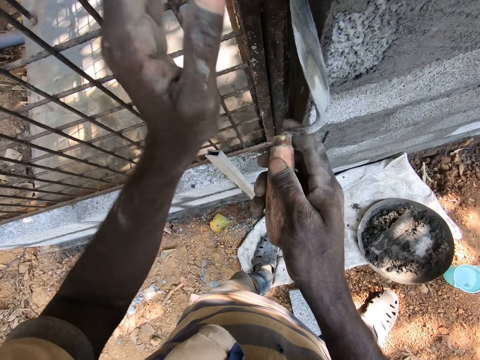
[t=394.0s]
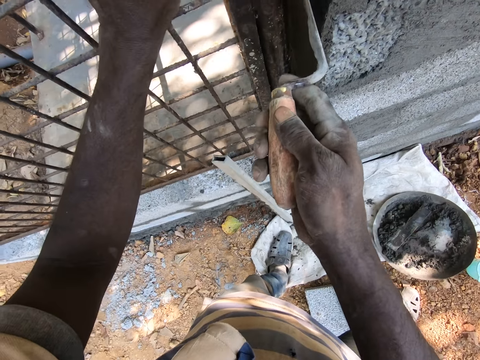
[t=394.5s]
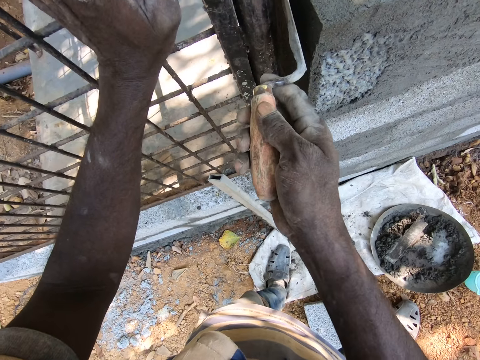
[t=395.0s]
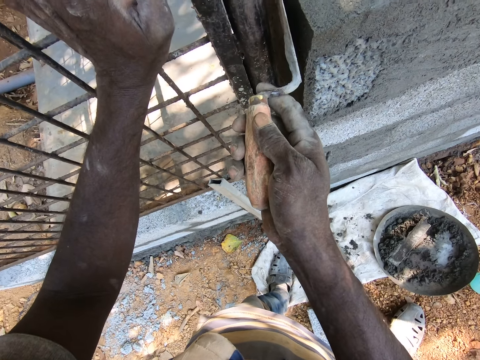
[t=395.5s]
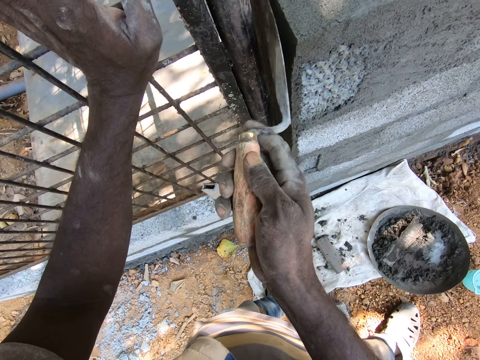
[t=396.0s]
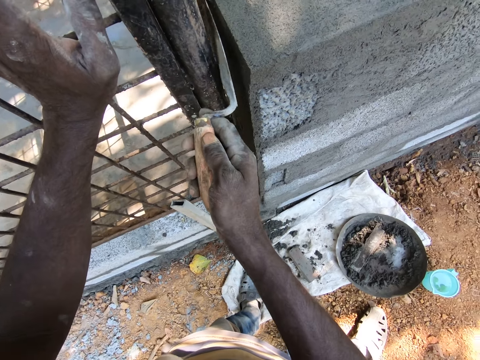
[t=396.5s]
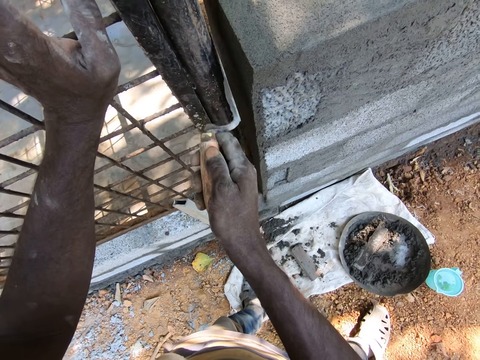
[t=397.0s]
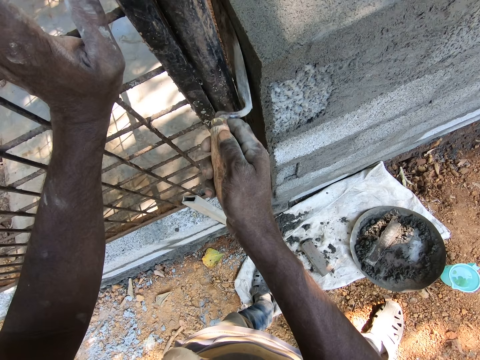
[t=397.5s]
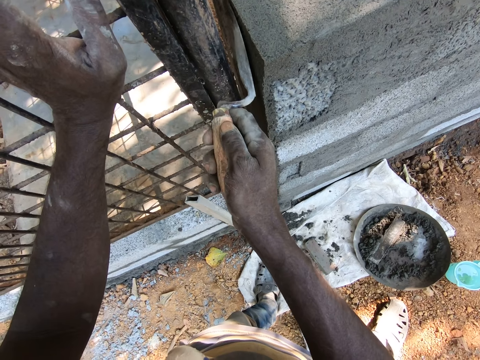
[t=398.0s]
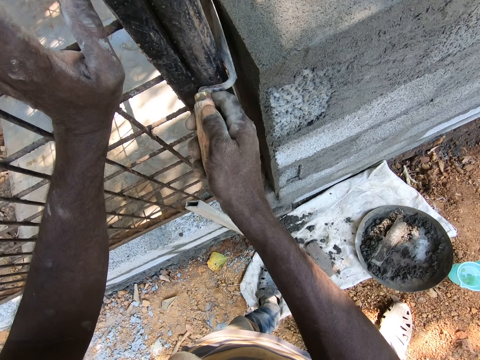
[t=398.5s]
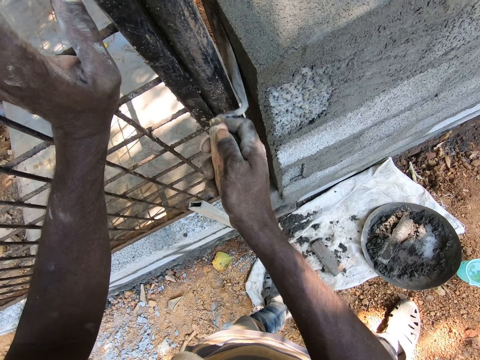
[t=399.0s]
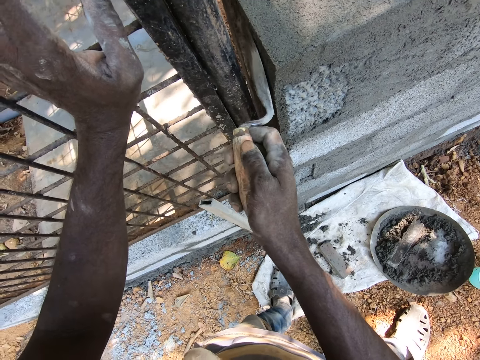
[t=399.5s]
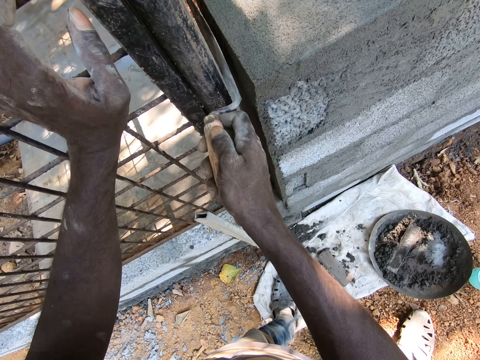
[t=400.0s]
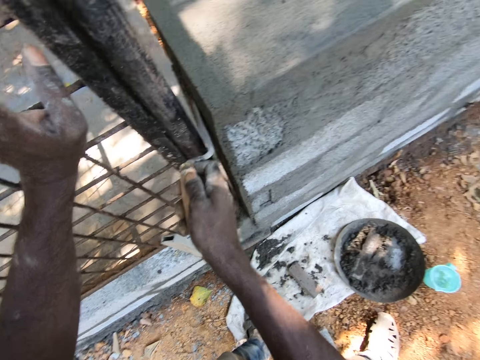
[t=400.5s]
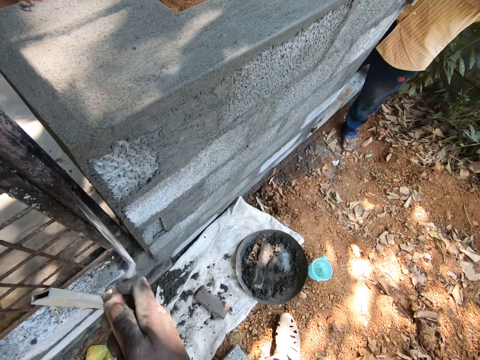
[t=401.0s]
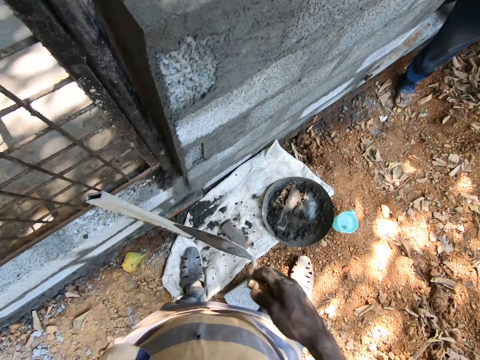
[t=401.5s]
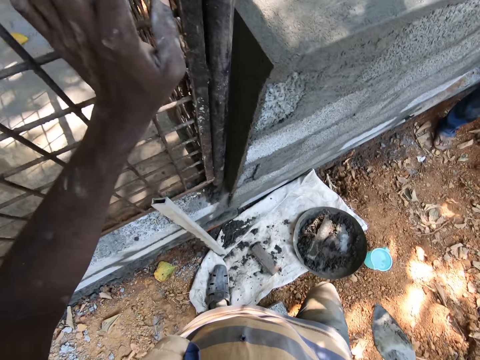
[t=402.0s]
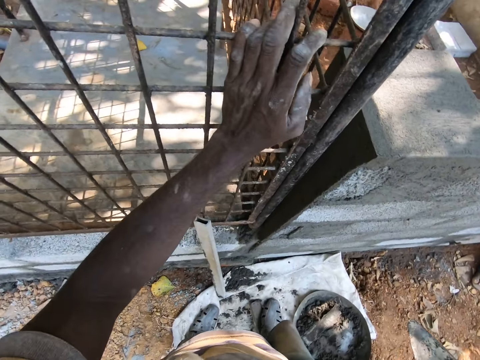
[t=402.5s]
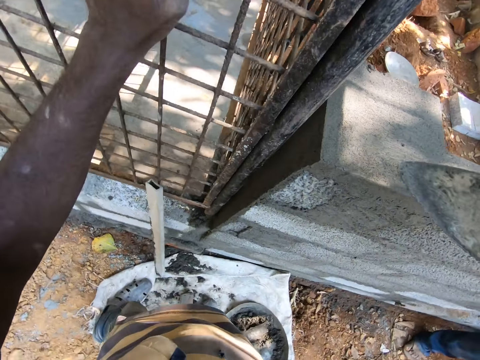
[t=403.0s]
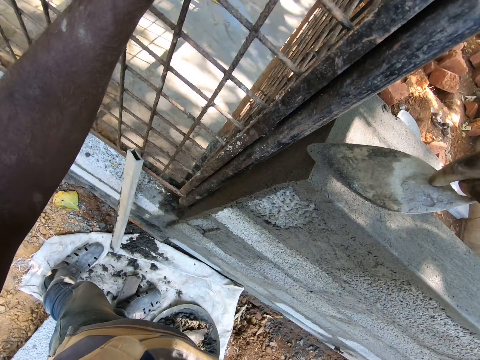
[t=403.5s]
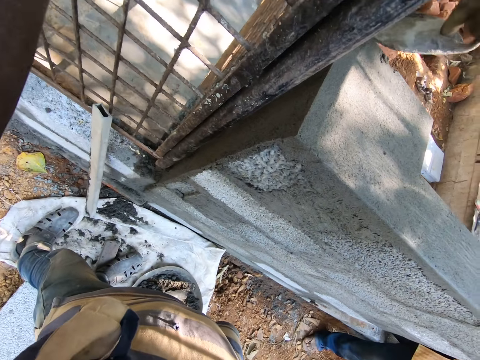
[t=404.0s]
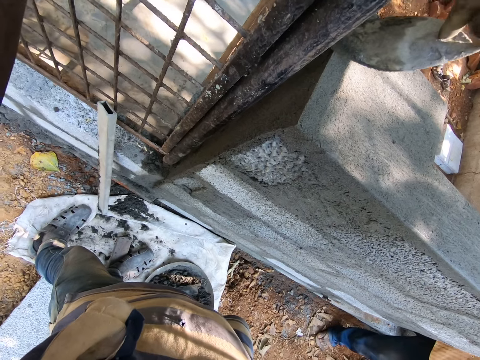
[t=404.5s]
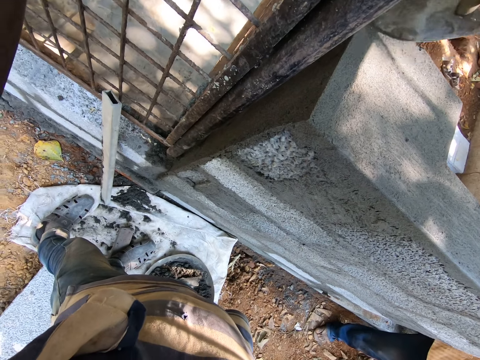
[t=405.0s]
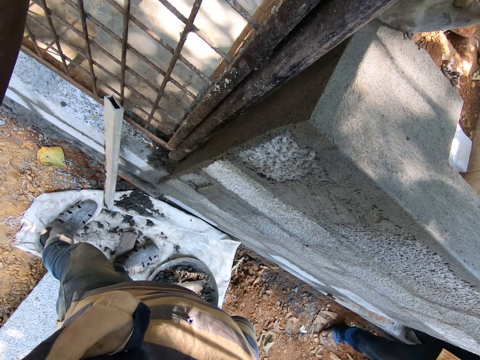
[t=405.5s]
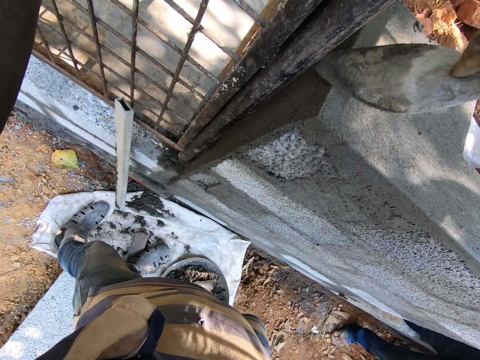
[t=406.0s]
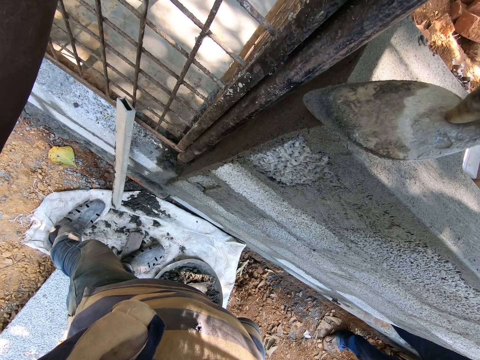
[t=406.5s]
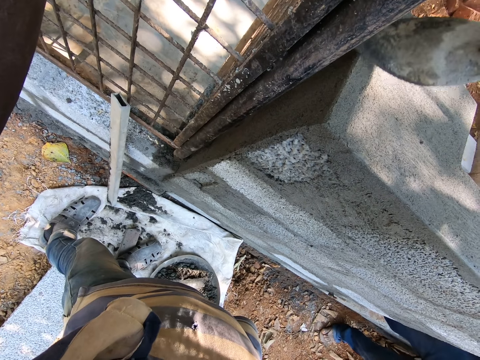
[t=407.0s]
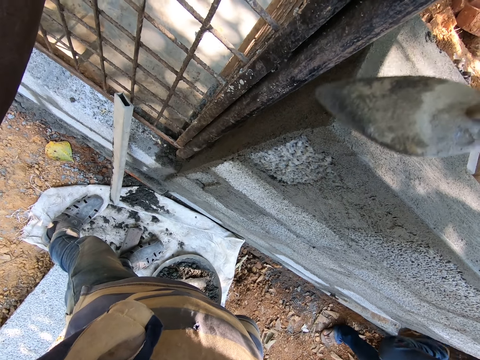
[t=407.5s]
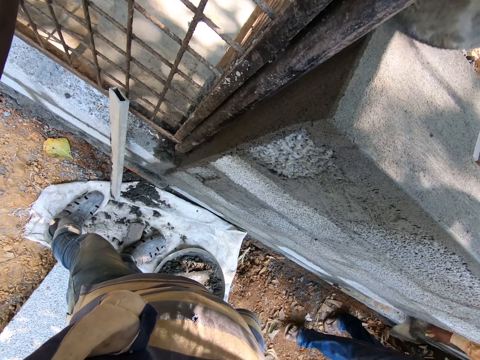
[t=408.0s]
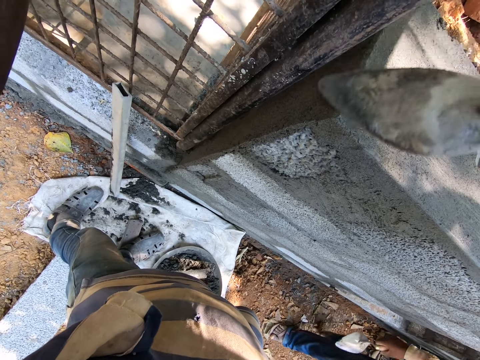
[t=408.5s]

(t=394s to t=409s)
The camera wearer plasters the brick wall with the trowel in his right hand. He holds the metal cage with his left hand. He converses with a man. He levels the wall edge.

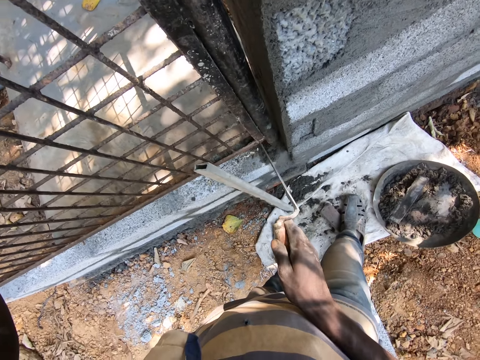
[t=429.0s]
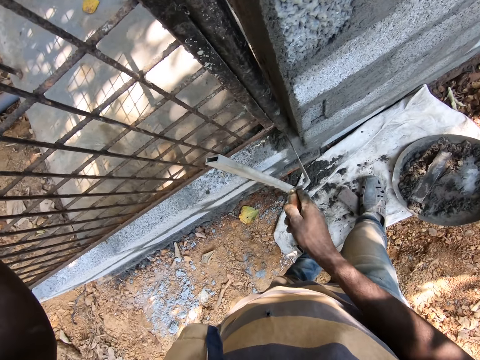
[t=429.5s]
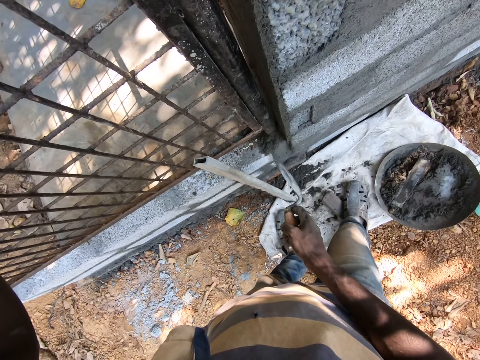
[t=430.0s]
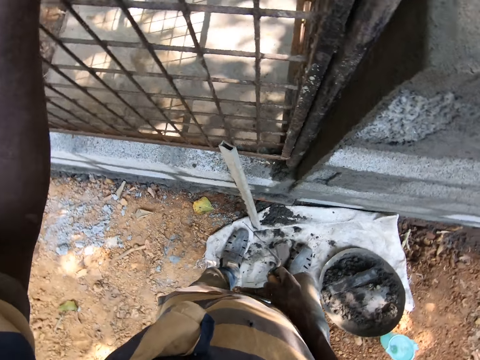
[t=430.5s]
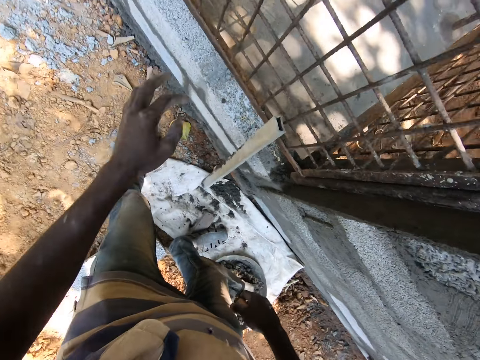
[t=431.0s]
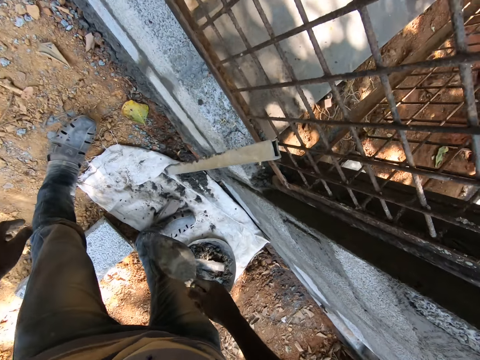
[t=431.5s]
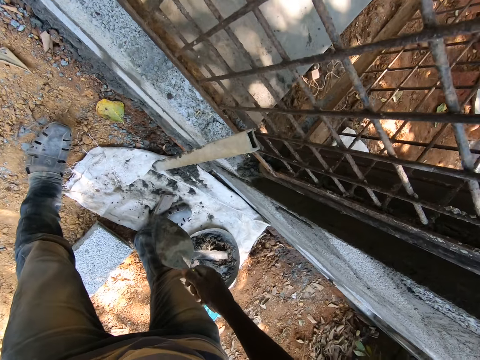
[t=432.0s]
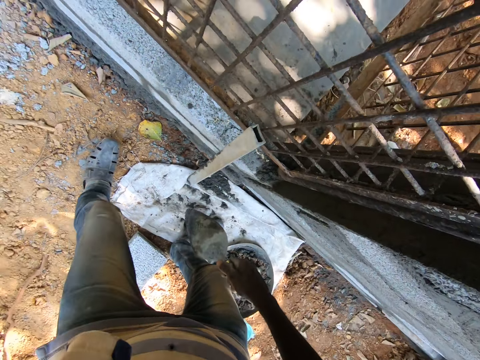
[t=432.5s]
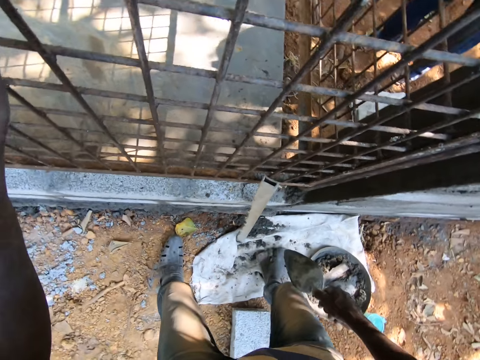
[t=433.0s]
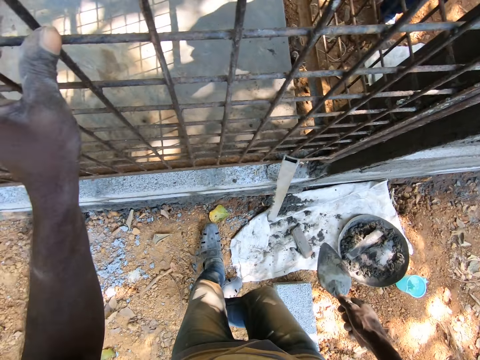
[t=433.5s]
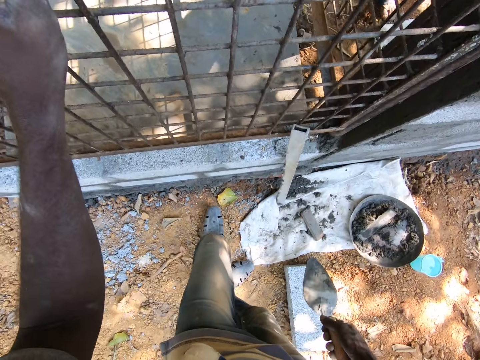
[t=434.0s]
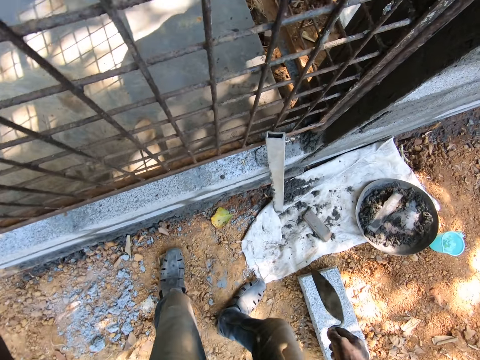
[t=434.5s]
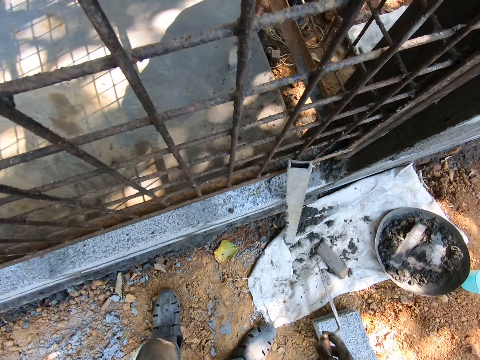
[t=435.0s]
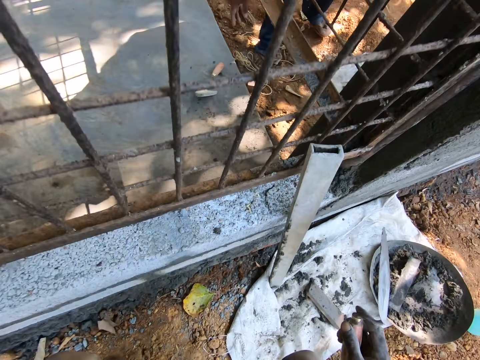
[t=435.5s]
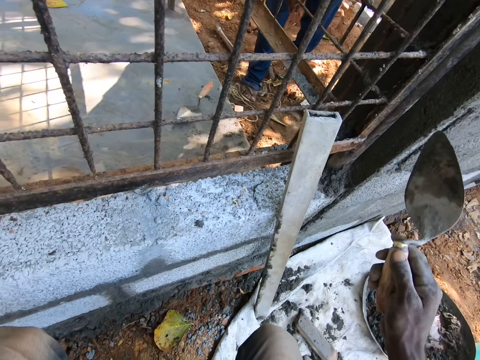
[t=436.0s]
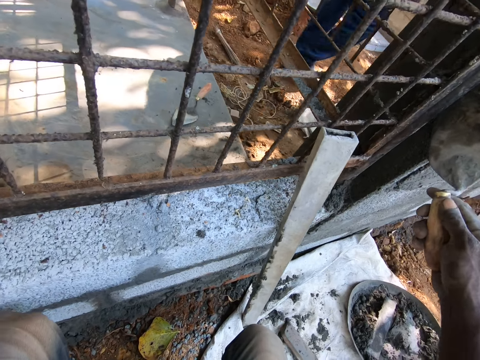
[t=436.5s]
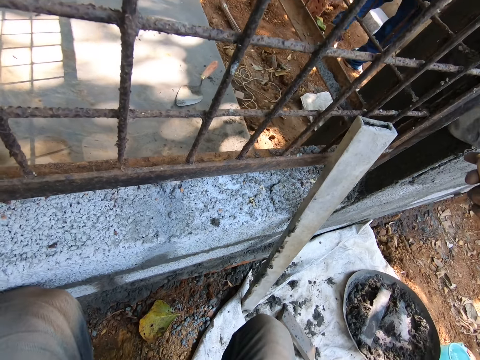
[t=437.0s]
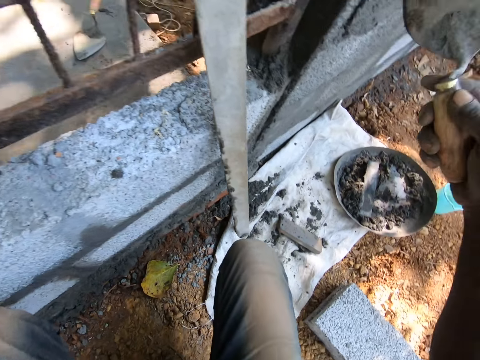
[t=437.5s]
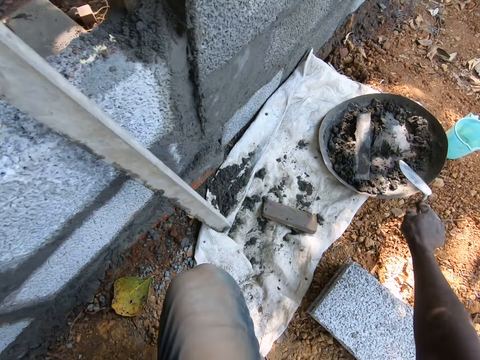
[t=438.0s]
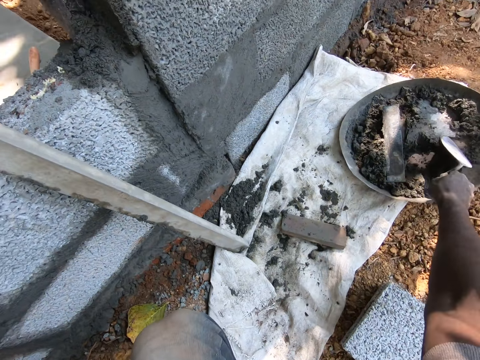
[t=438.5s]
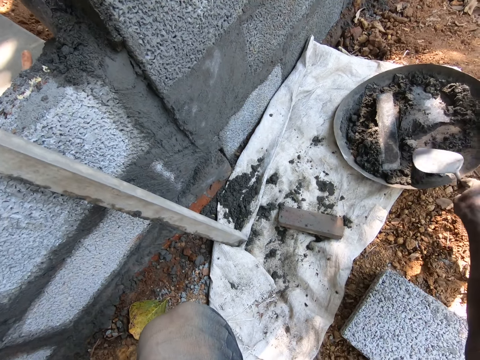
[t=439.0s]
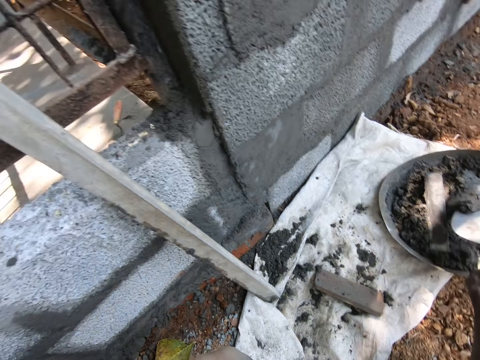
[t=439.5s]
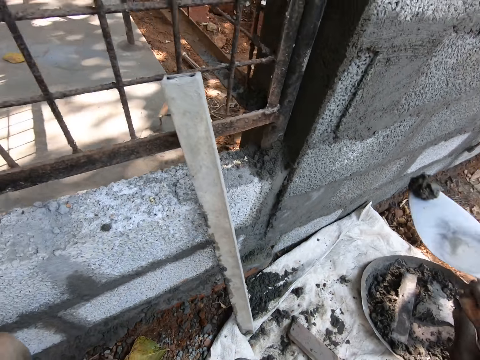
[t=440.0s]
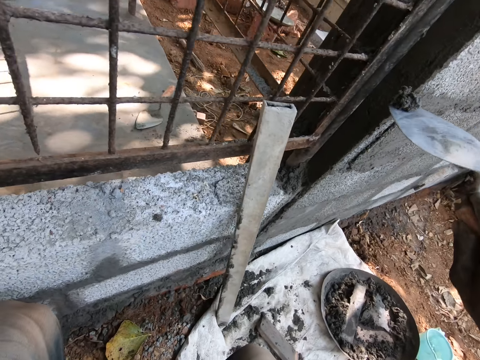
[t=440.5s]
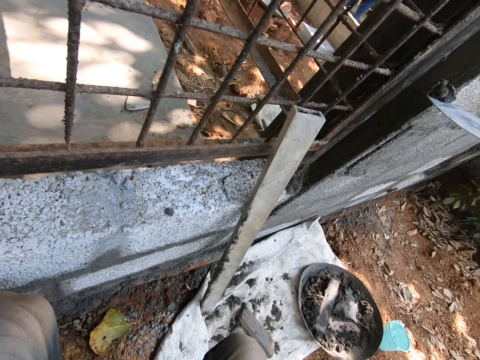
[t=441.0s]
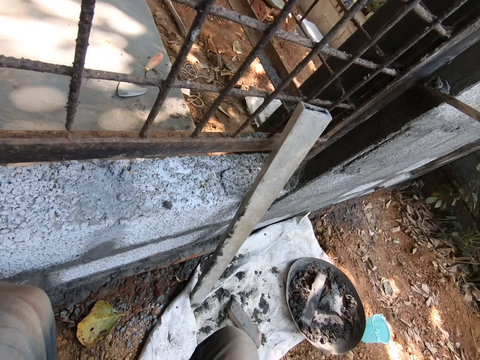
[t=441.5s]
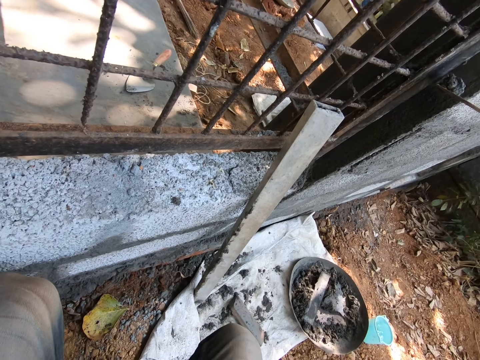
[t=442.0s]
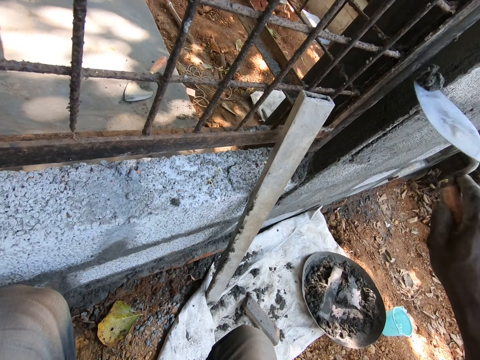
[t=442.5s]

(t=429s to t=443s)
The camera wearer looks around. He bends low. He plasters the brick wall with the trowel in his right hand. He levels the wall with the trowel. He packs cement mortar from the head pan on the ground with the trowel in his right hand. He applies the mortar on the wall.
